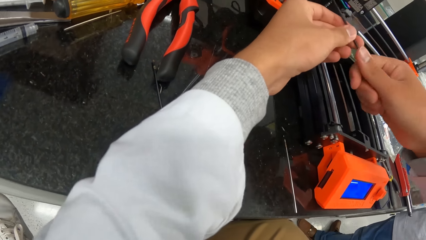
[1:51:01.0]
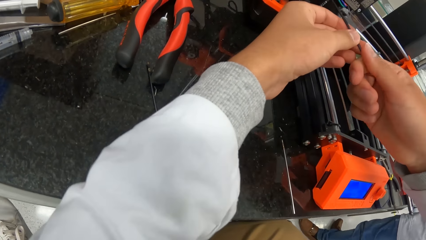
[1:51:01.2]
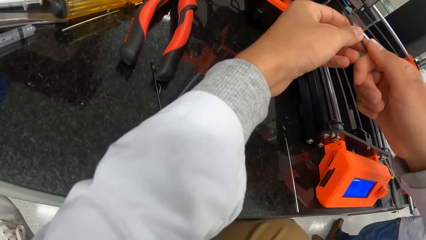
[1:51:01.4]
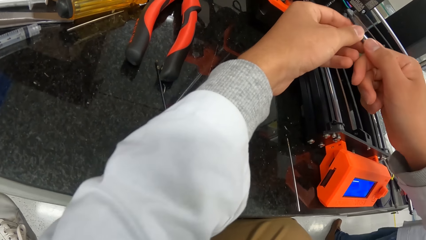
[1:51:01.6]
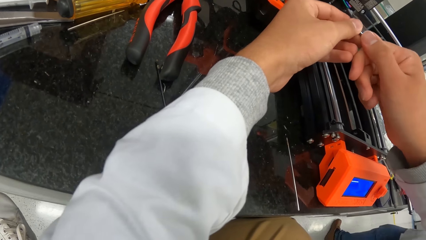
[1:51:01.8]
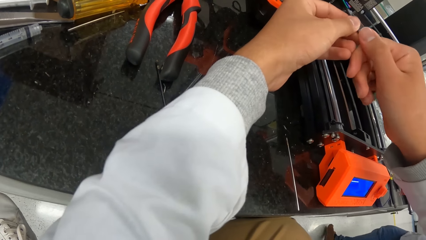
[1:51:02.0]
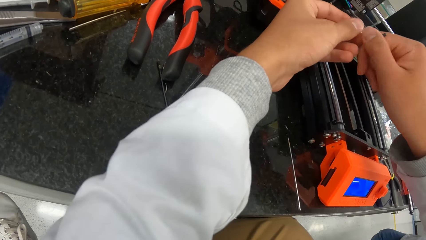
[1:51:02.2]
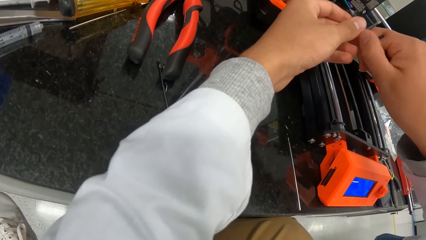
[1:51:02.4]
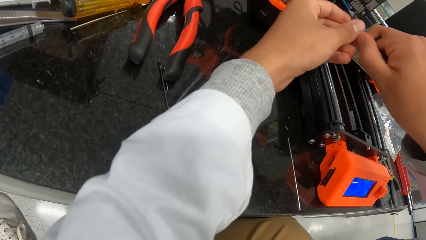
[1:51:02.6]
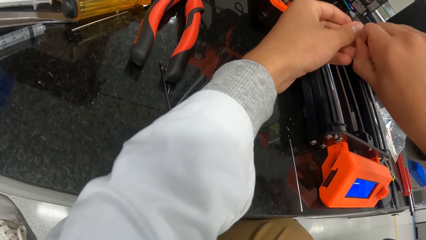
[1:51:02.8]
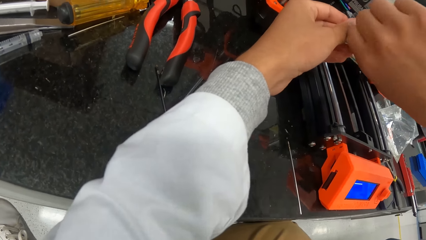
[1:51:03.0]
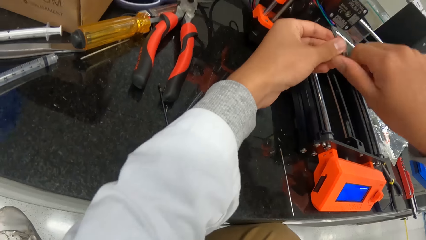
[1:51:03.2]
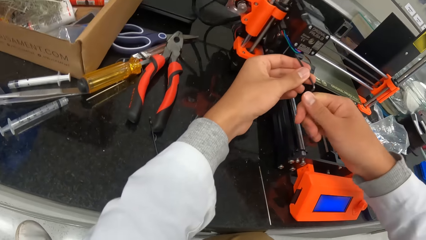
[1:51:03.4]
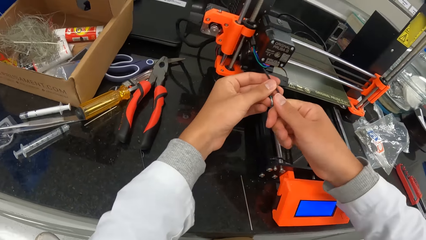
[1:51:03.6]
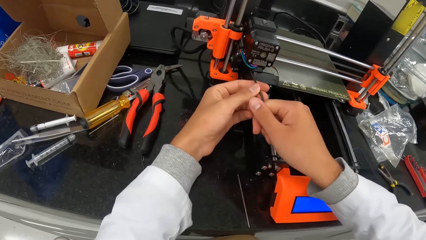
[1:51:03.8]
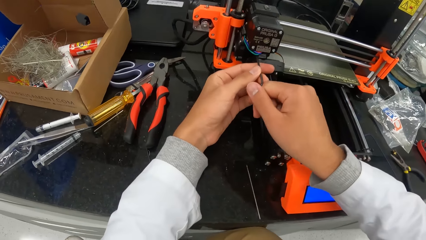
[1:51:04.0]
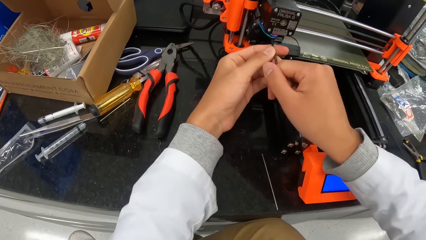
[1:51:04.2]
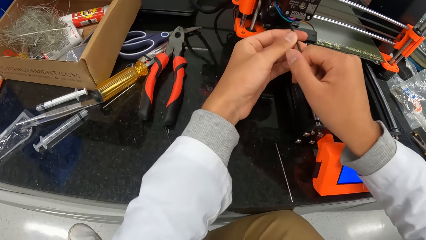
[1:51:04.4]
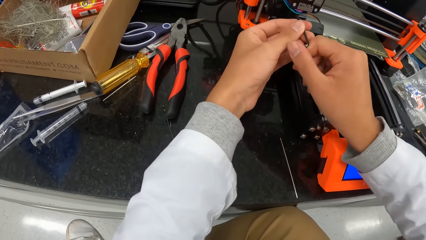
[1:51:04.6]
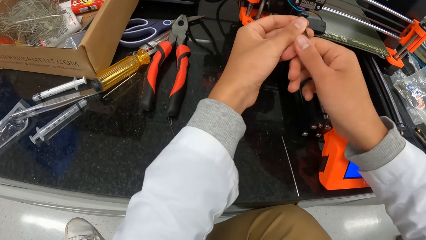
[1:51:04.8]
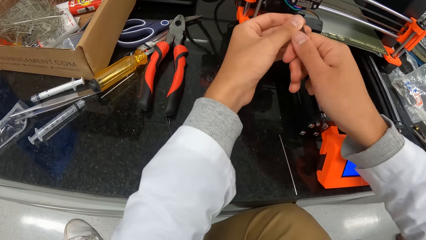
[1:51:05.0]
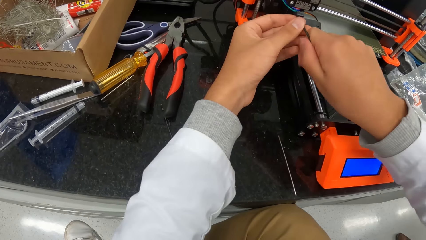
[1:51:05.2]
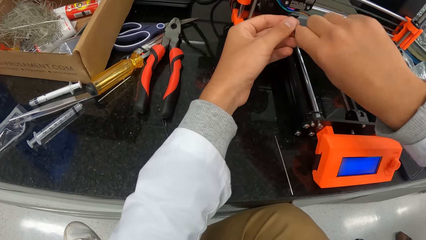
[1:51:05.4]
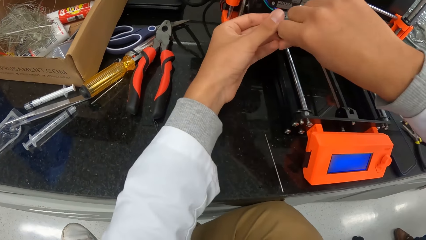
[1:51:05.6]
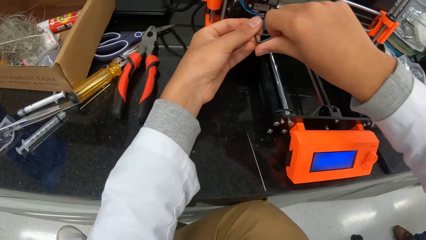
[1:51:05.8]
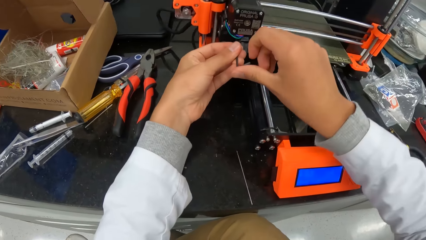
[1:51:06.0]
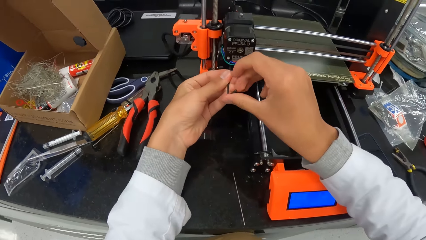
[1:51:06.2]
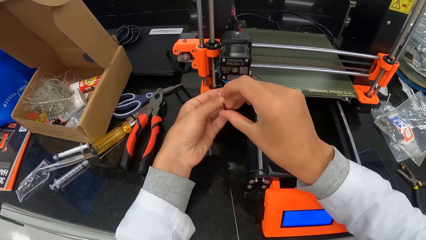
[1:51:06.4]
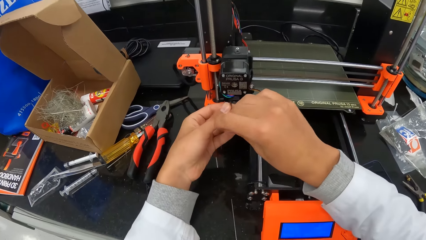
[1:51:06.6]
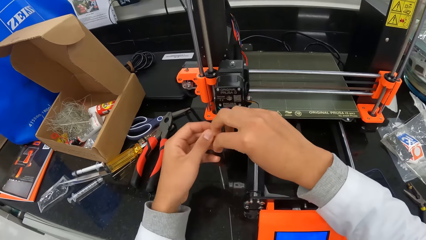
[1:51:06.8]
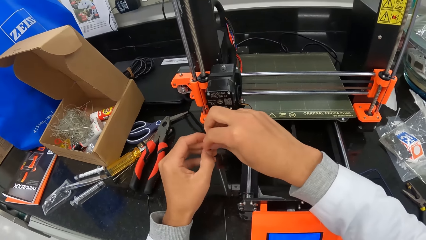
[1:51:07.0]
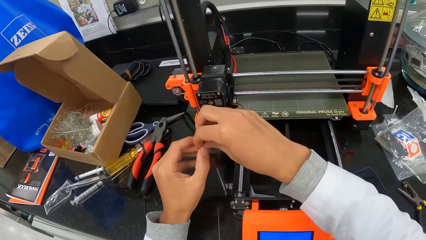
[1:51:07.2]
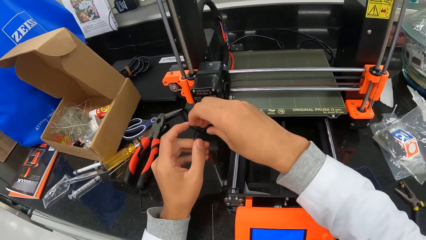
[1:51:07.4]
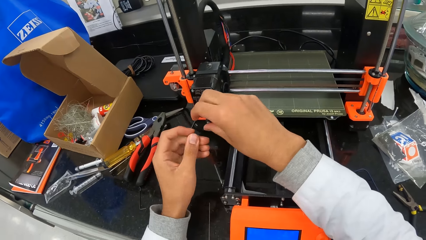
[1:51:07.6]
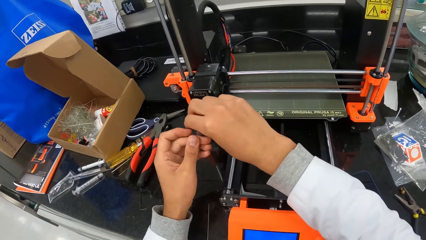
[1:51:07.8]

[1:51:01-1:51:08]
The camera wearer rotates the wire.

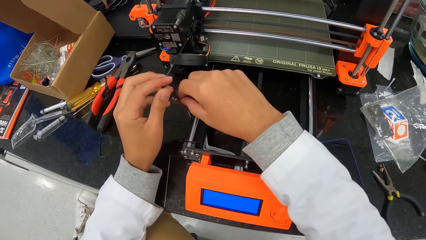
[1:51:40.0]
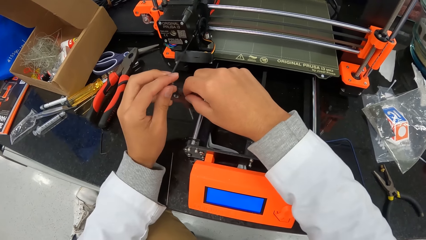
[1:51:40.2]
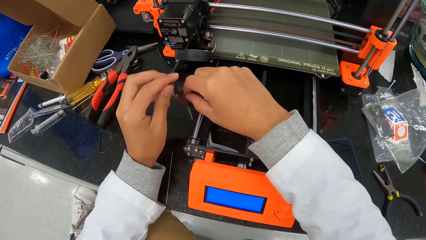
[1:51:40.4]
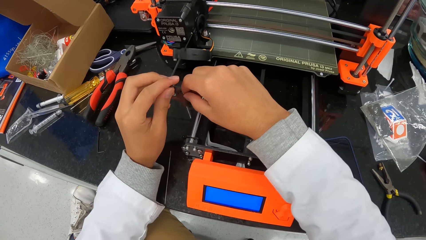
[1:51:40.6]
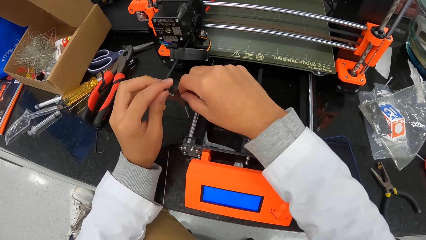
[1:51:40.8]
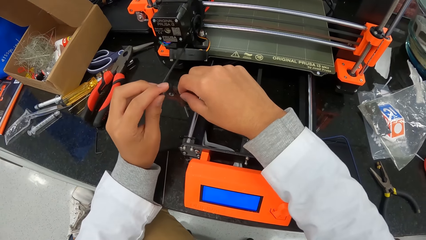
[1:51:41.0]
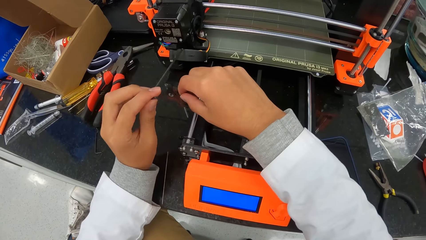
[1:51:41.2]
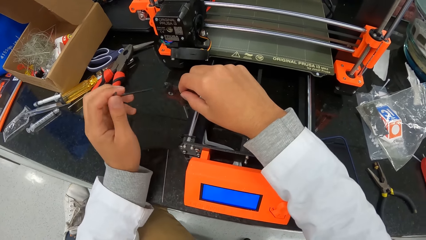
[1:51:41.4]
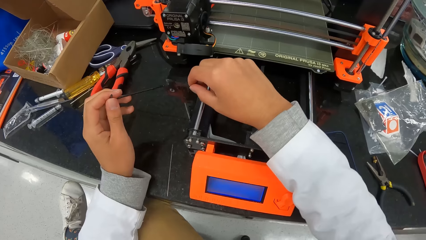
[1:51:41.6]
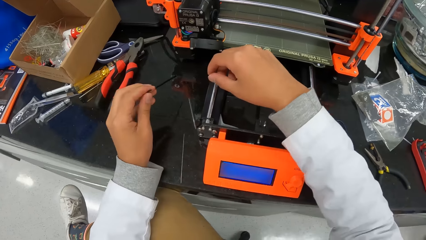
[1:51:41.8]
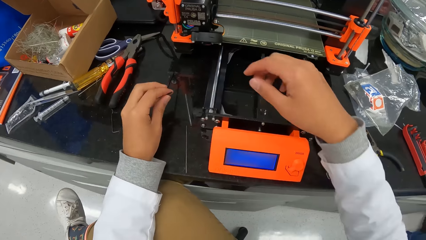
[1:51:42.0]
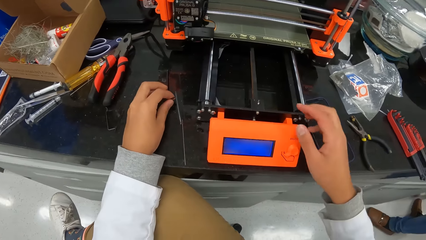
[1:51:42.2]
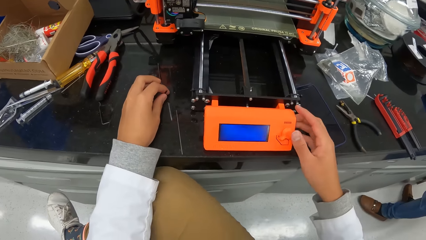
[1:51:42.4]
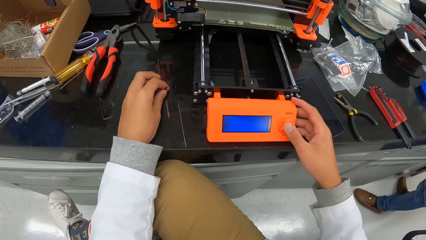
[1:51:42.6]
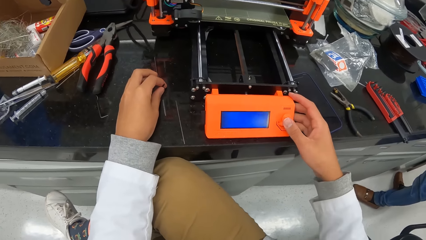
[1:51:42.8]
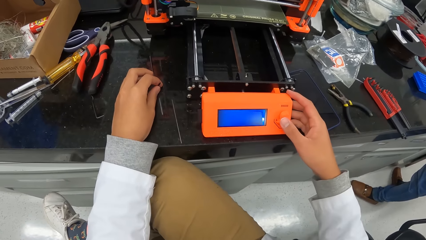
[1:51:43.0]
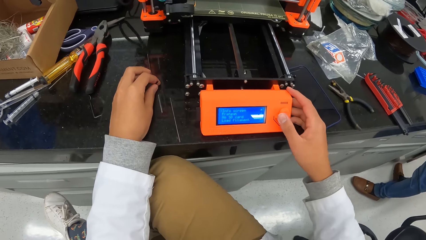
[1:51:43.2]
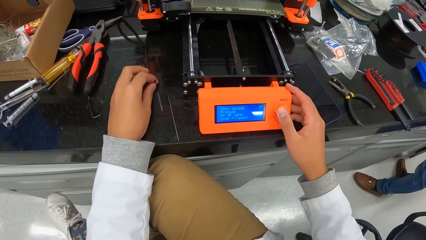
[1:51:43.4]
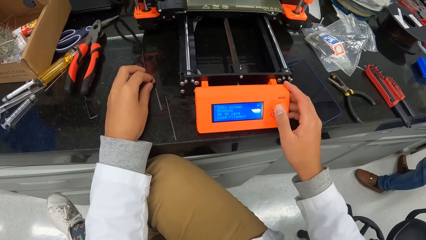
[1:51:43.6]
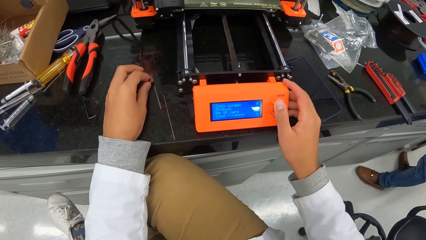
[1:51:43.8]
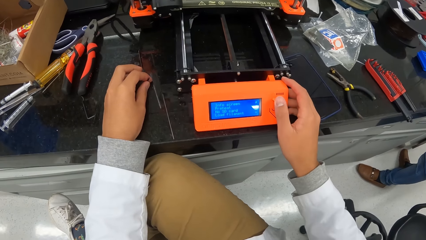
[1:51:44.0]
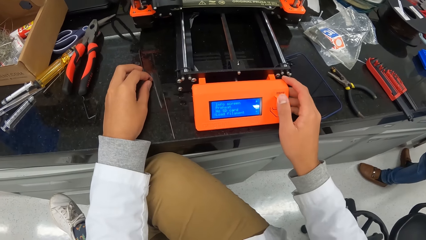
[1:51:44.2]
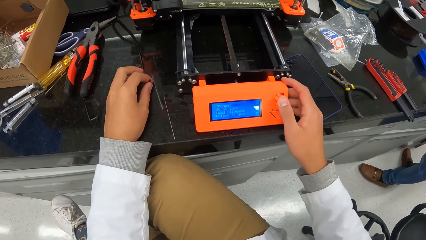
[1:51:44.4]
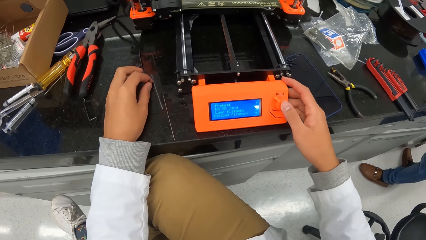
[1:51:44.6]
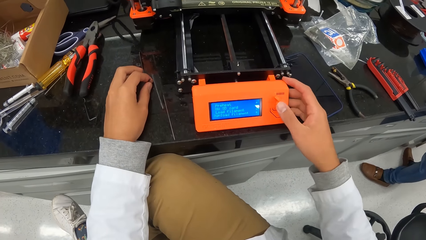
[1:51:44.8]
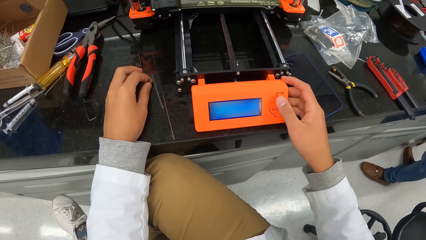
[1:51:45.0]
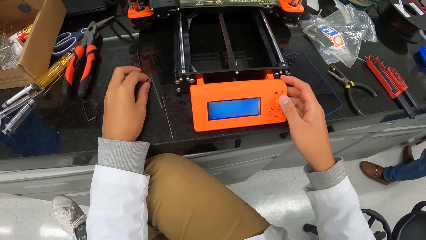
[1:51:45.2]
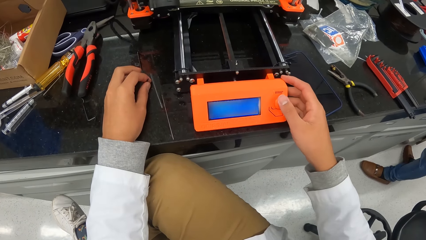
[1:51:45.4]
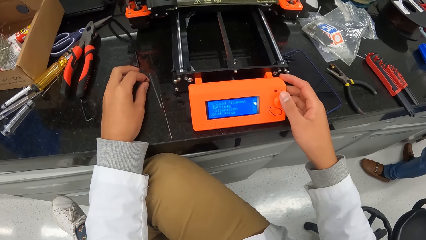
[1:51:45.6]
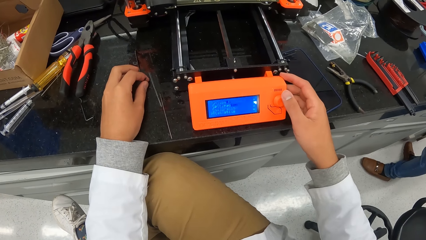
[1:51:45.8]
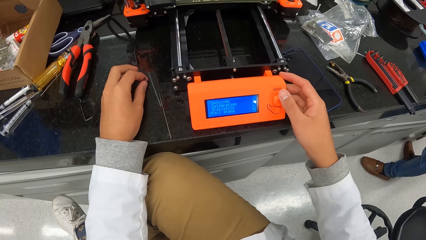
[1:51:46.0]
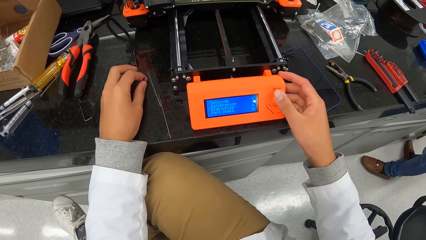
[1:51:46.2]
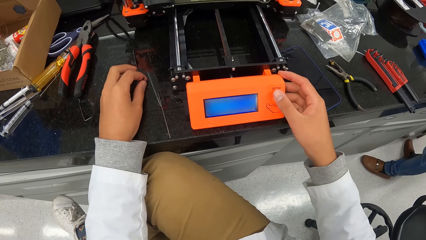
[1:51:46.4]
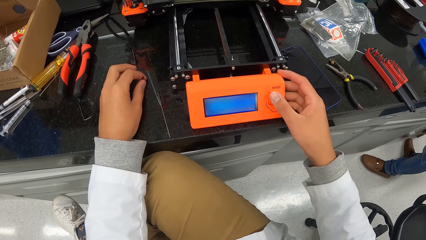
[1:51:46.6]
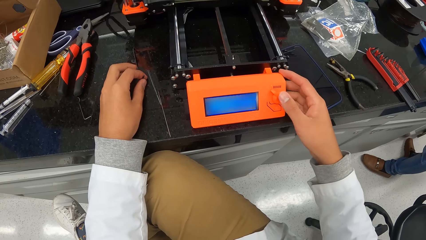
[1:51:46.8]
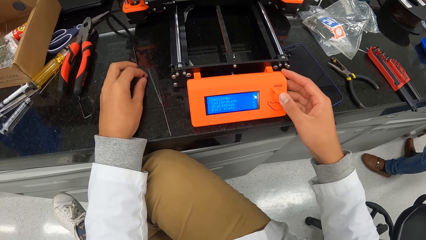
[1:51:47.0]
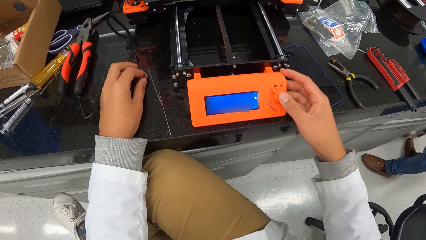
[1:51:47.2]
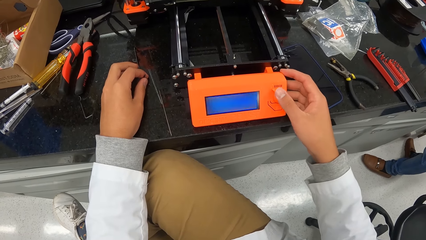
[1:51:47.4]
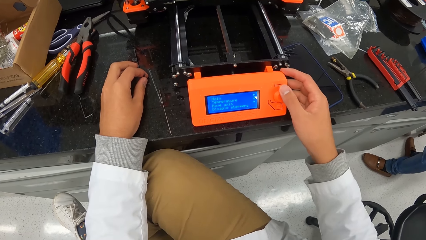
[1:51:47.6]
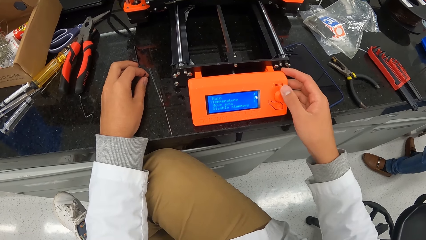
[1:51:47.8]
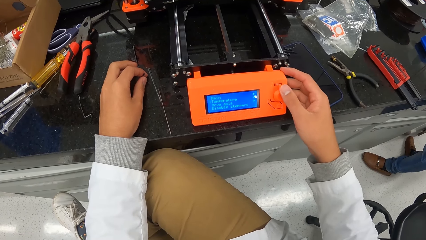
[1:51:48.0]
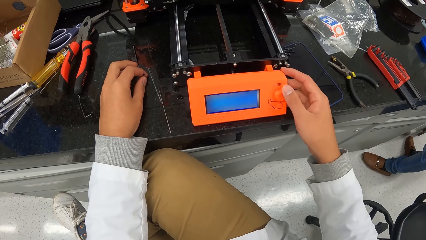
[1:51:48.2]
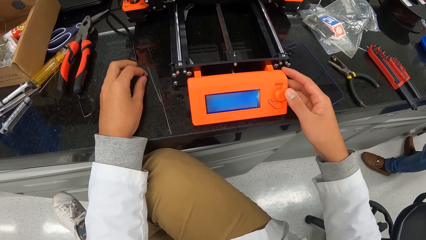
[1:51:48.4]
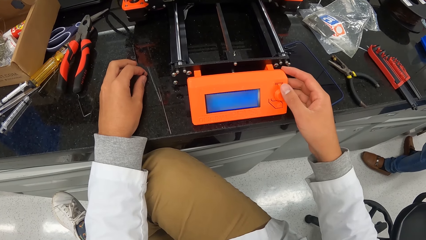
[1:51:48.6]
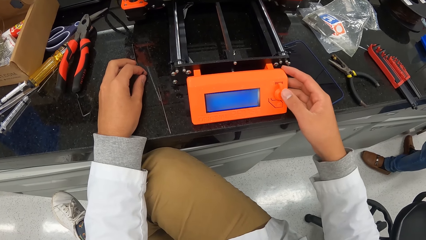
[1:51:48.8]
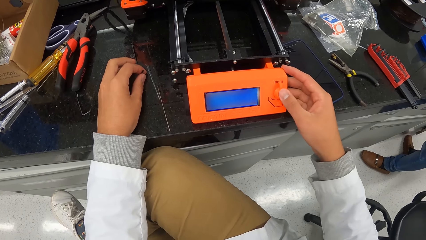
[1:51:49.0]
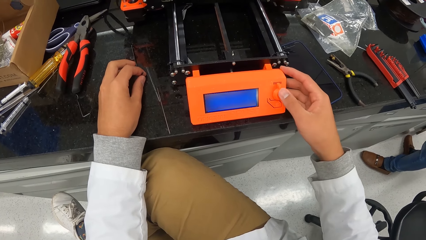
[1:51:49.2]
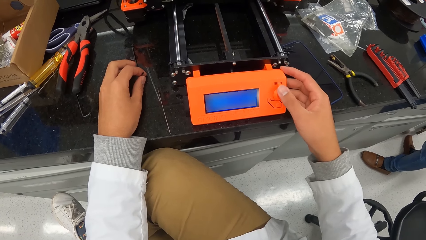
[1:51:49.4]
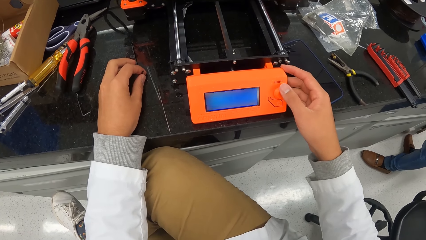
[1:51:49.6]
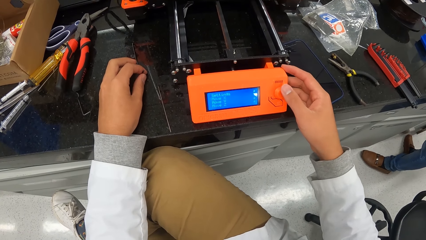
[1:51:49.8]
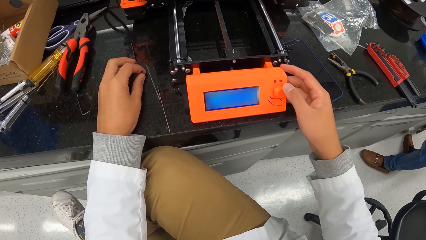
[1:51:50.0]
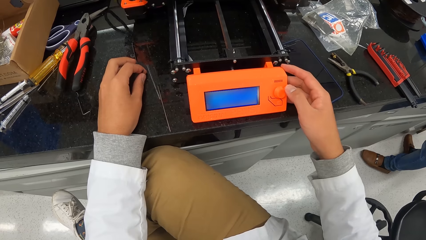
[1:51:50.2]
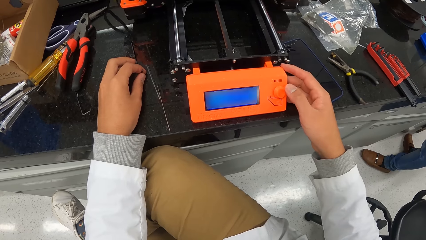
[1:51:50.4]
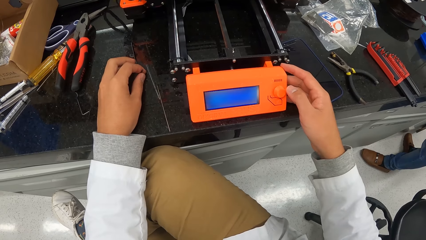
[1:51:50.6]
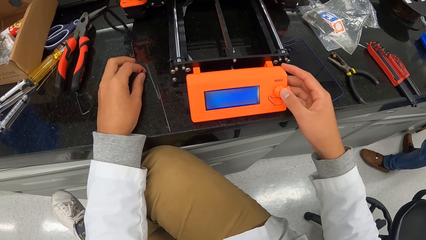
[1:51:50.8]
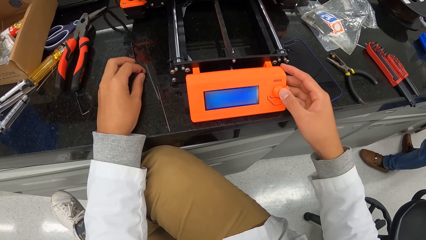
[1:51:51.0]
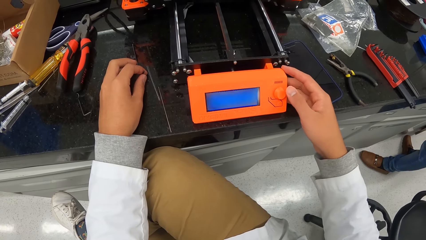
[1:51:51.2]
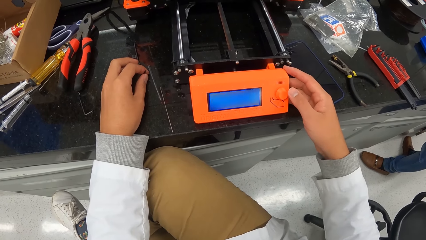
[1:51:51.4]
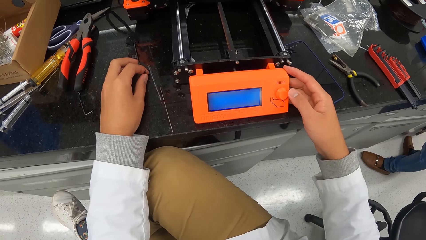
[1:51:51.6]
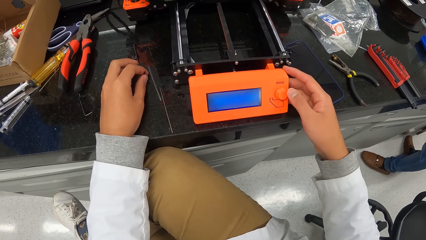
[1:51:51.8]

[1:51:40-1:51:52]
The camera wearer places the flat offset screwdriver in his left hand on the cabinet top. He operates the 3D printer on the cabinet top with his right hand. He puts down the wire.
